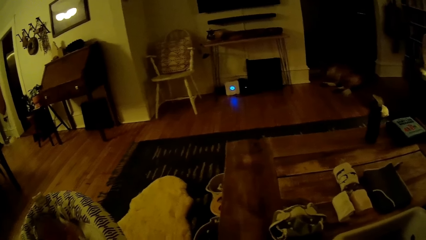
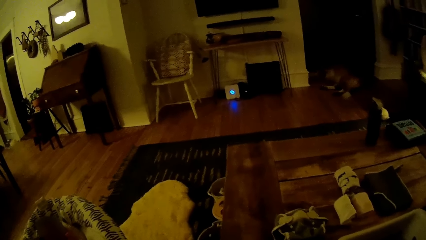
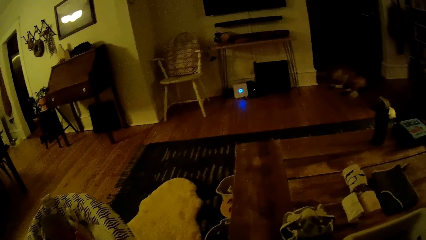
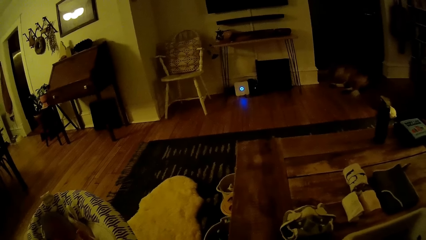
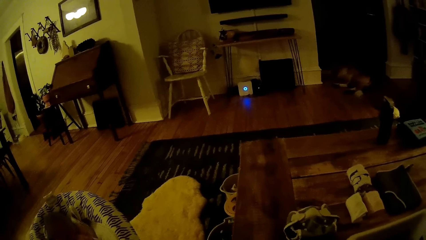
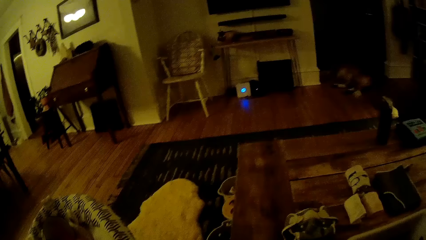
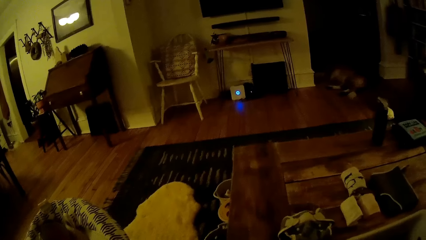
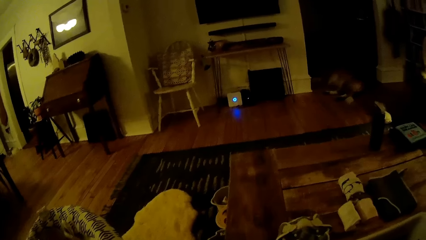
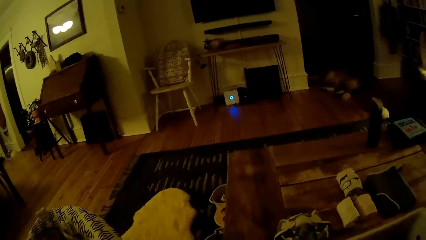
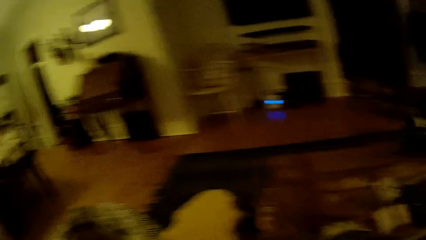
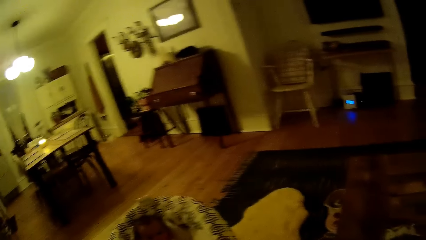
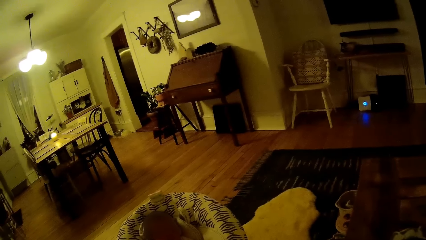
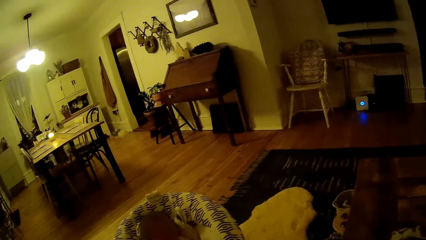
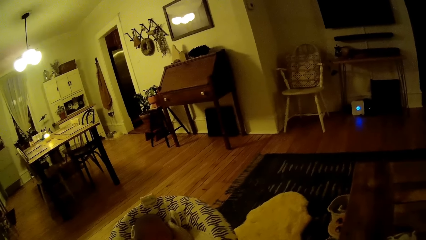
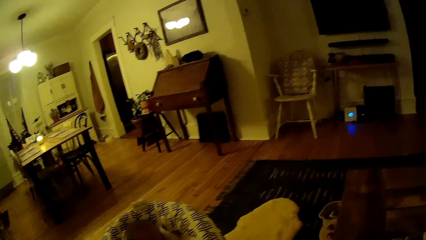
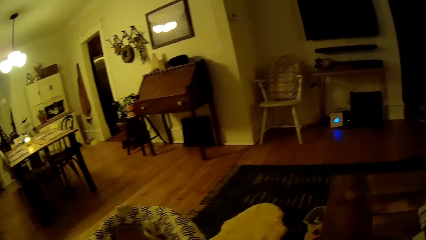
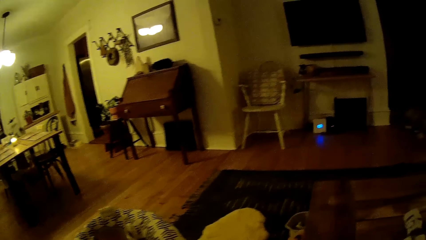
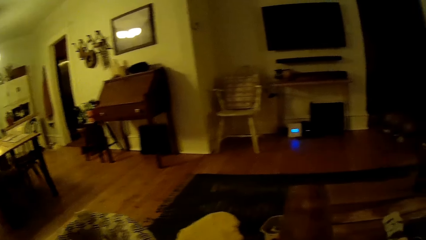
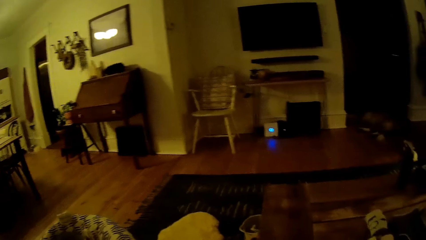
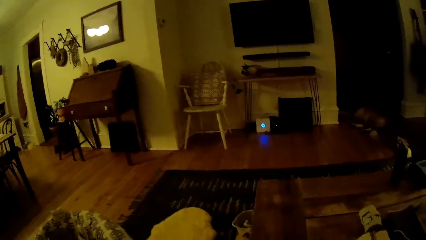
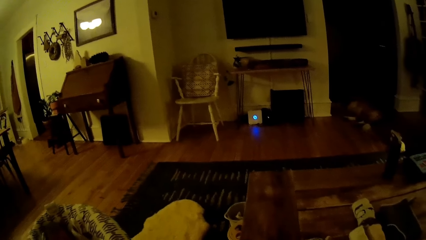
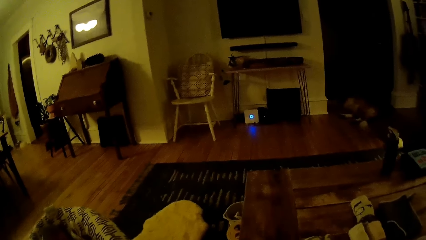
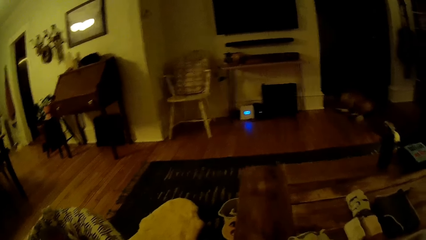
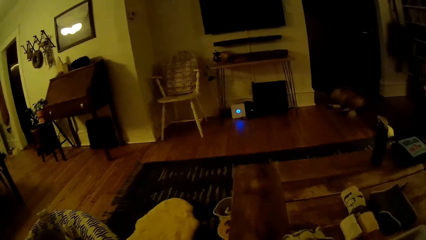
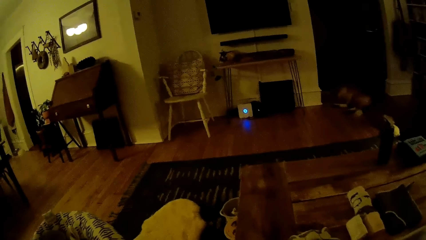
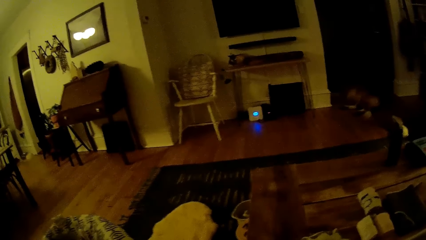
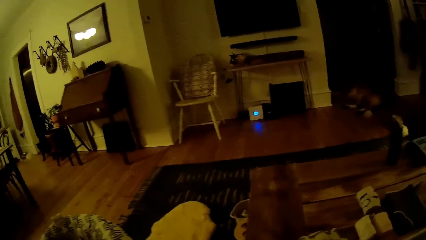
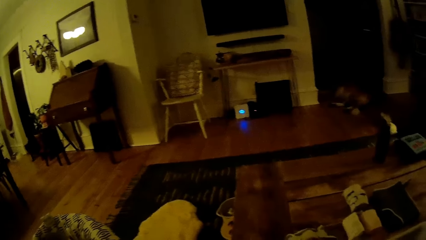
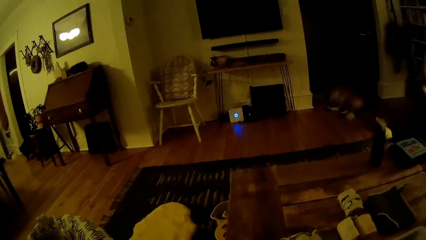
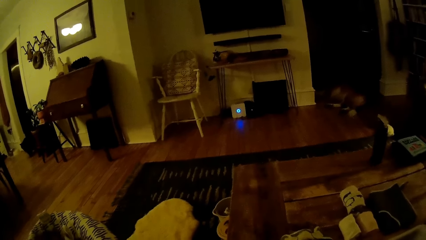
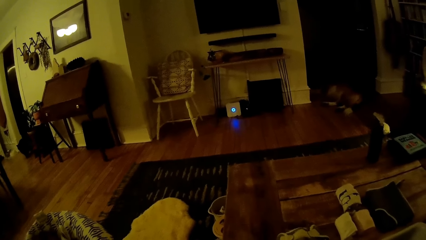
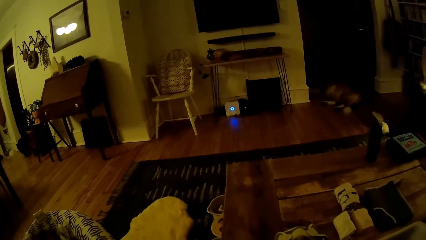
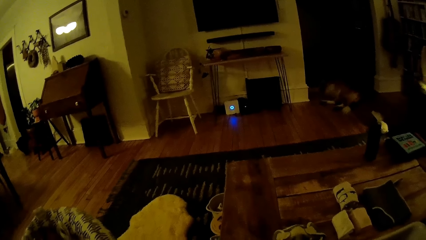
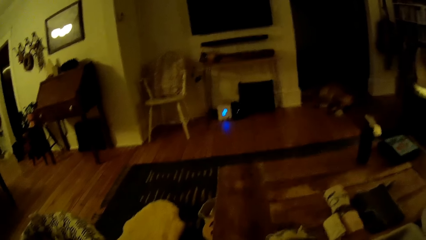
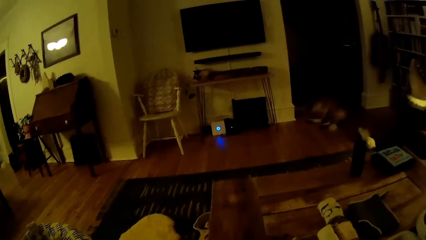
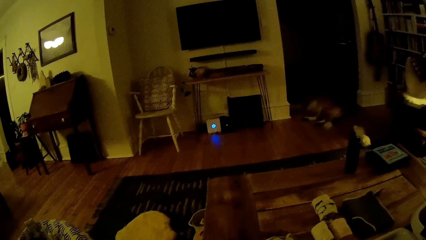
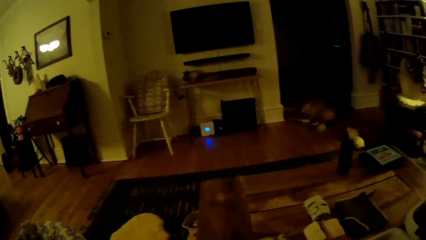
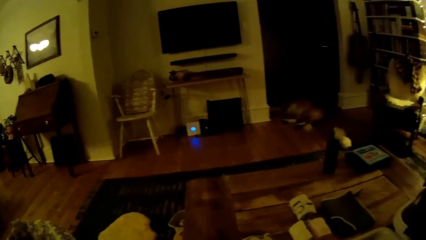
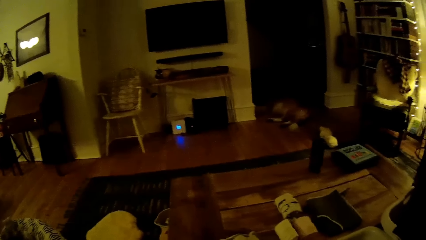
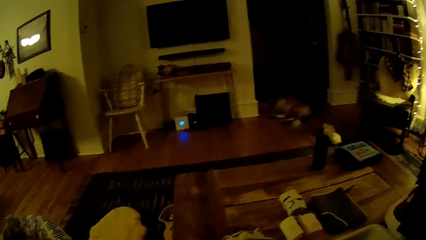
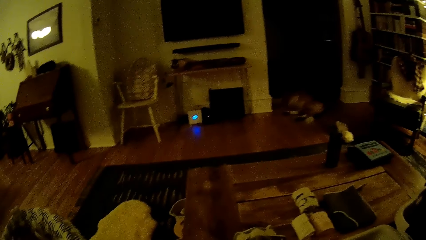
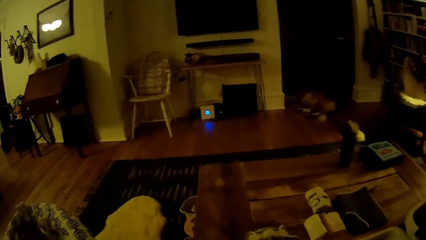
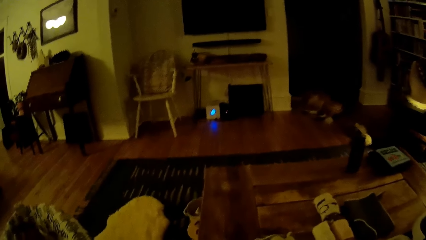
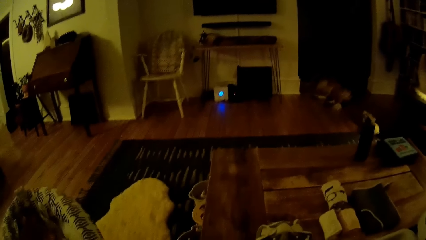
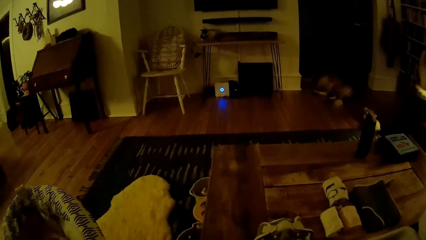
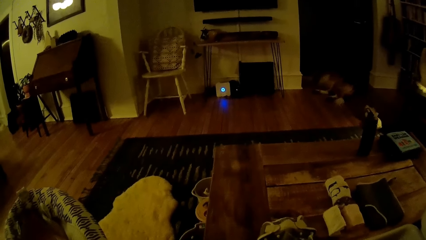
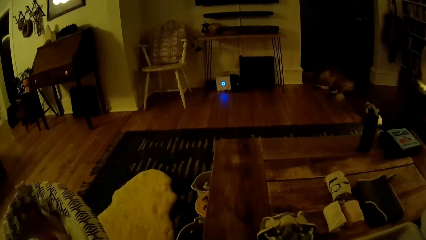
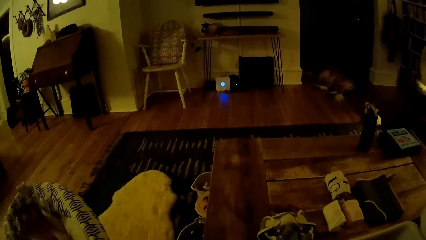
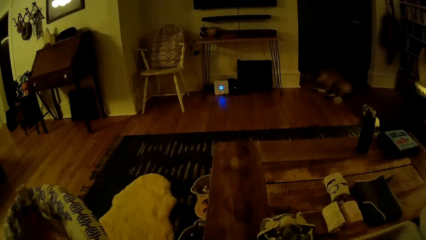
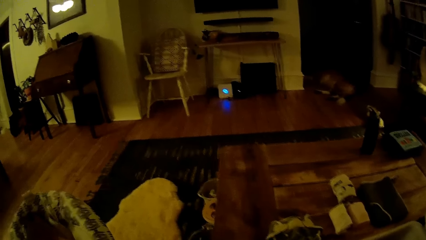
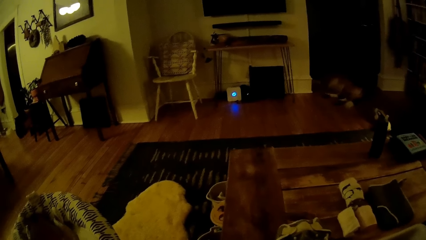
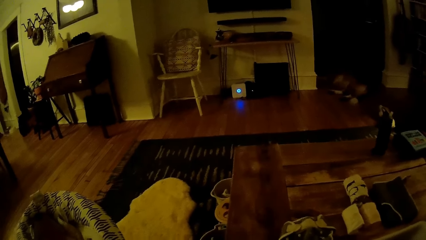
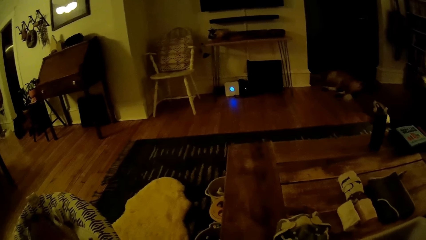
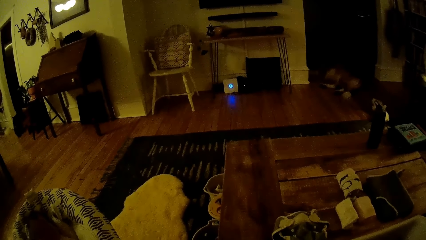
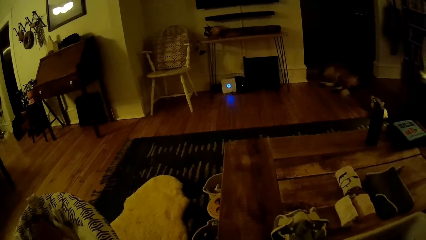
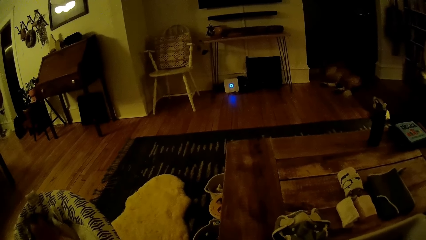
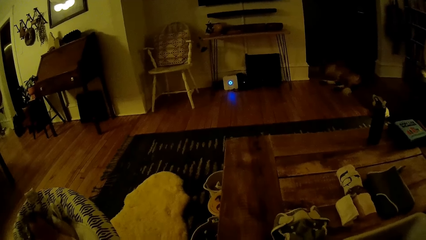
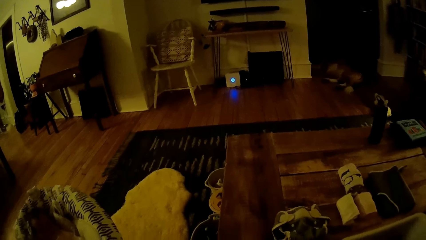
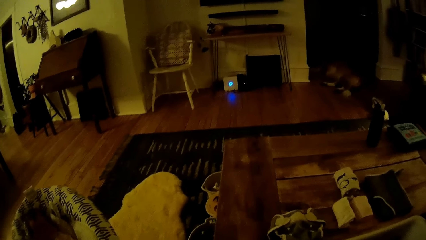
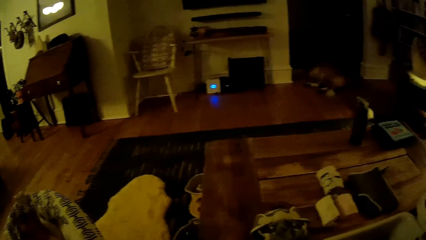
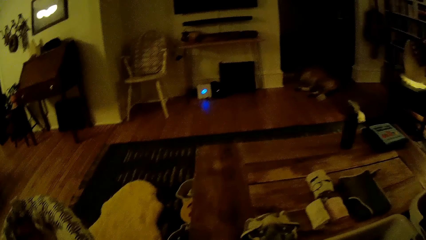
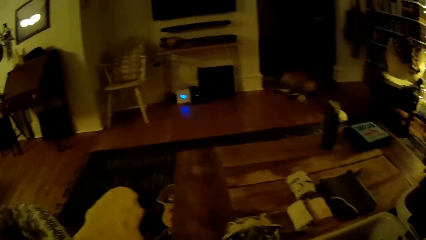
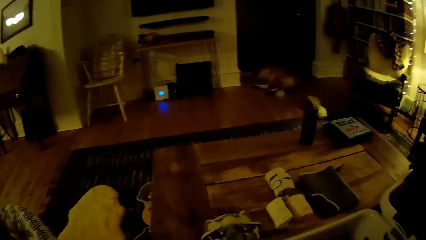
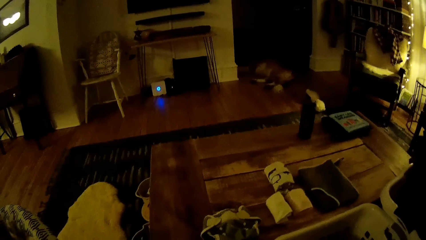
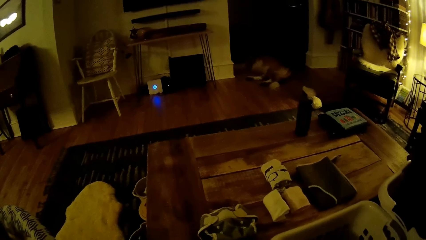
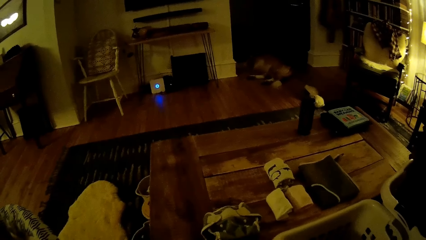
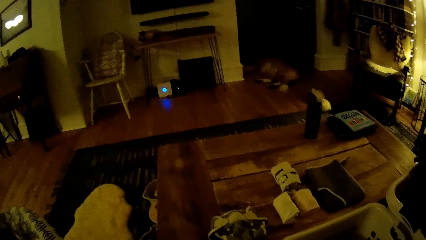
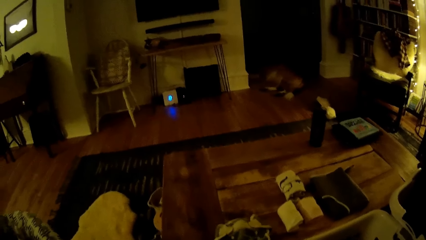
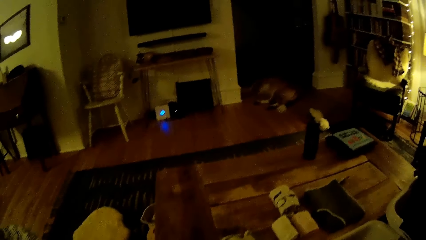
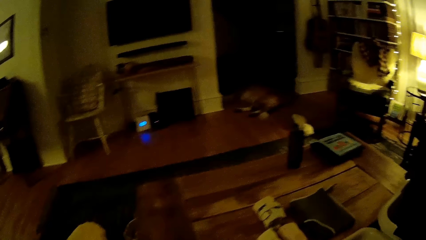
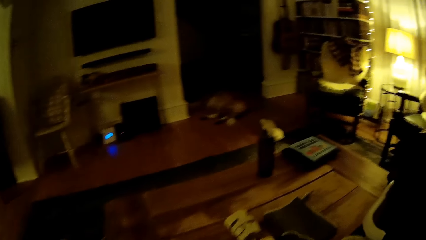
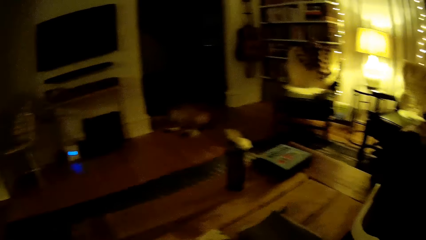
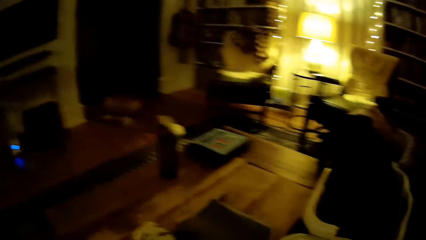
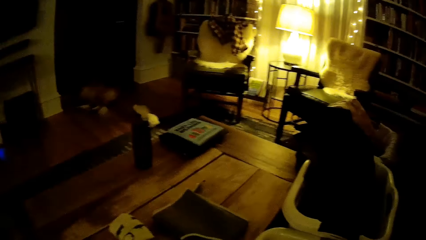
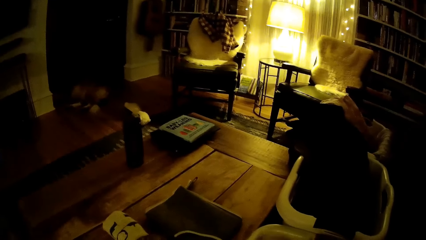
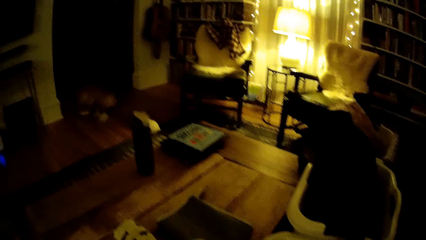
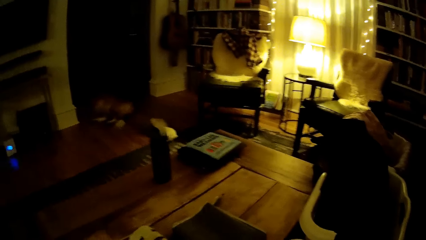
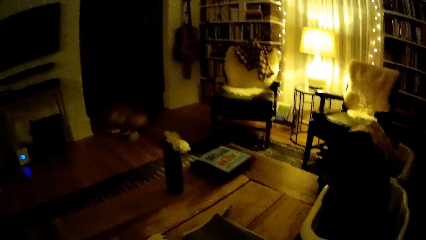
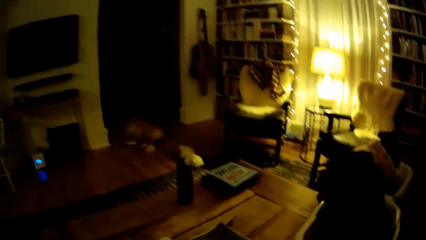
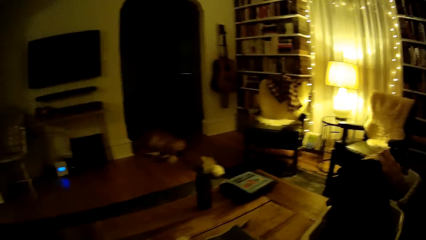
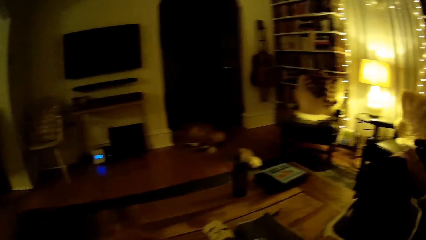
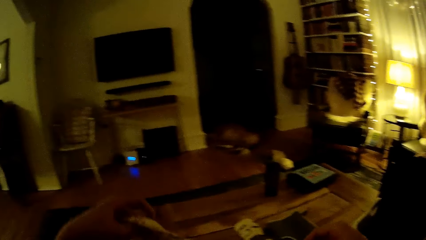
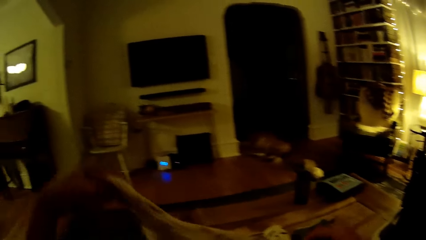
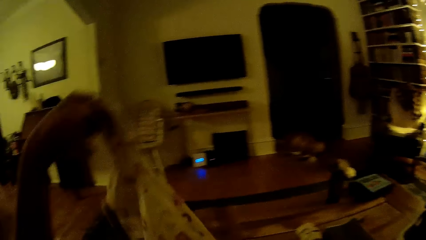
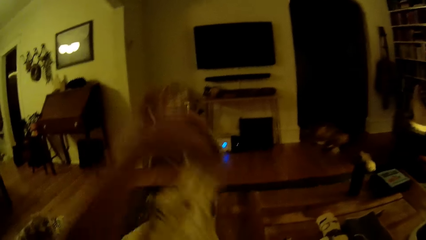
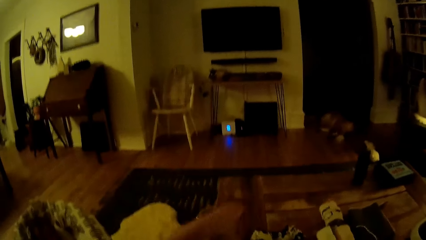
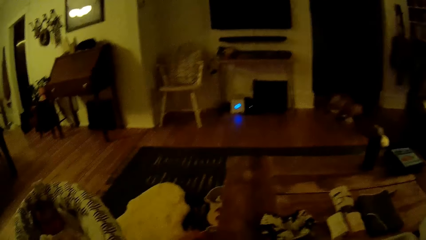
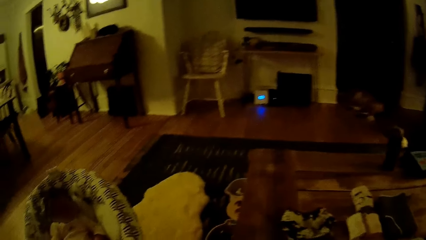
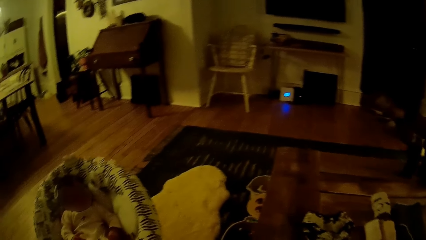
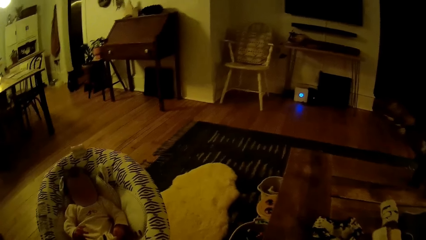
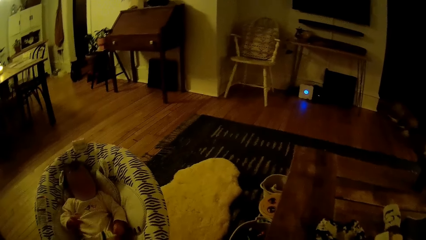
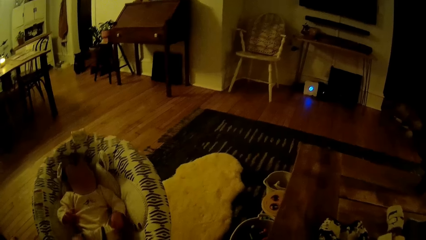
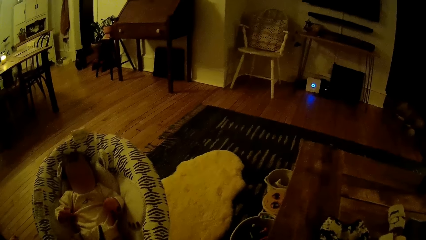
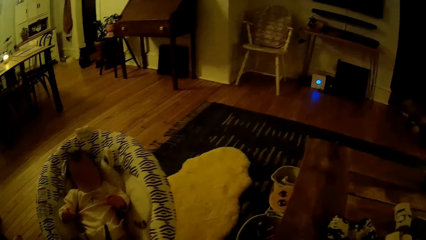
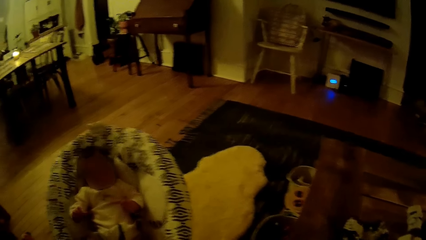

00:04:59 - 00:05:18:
The camera wearer laughs with someone. She opens a pack of biscuits with both hands. She holds a cloth in her left hand. She lifts the cloth.
